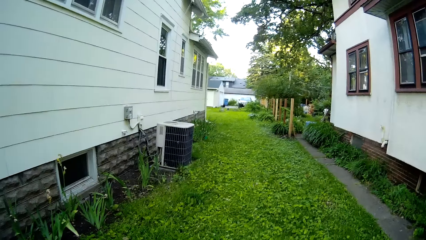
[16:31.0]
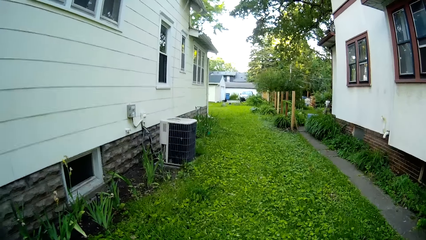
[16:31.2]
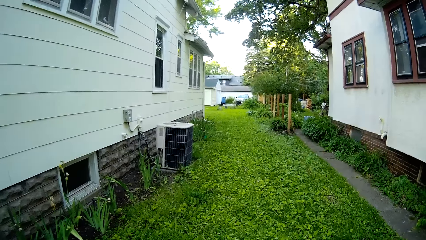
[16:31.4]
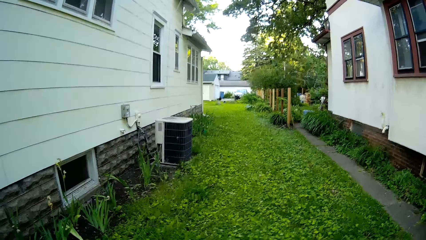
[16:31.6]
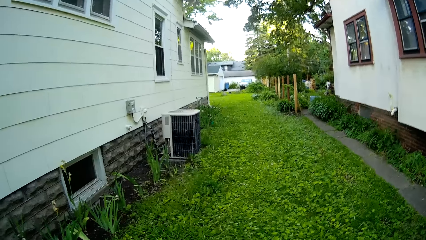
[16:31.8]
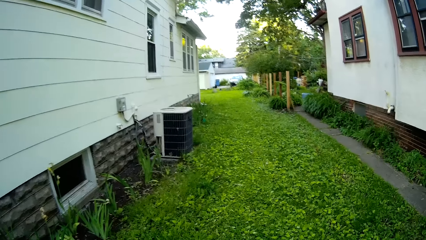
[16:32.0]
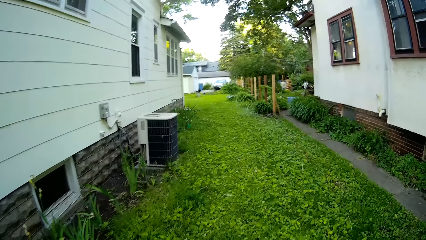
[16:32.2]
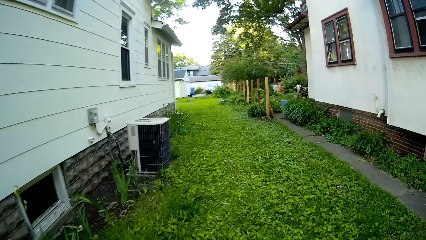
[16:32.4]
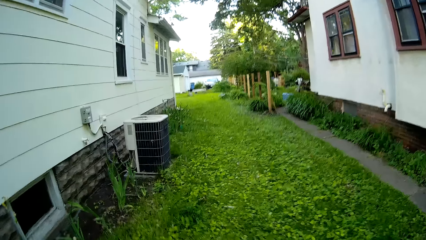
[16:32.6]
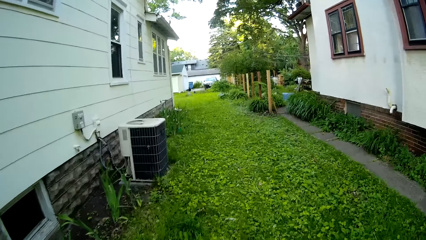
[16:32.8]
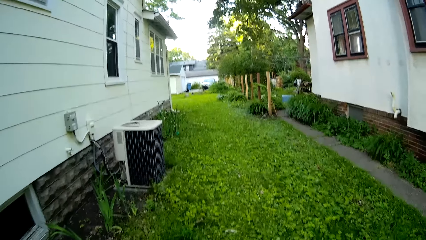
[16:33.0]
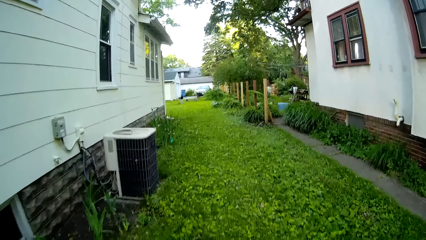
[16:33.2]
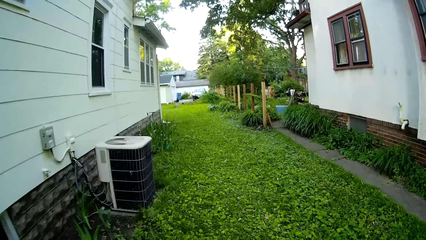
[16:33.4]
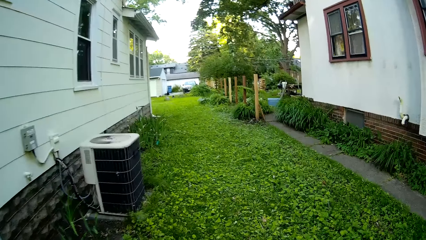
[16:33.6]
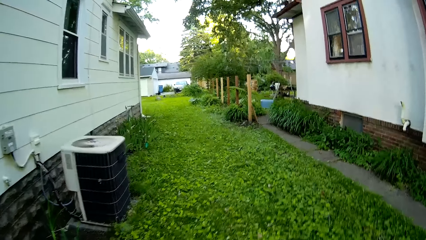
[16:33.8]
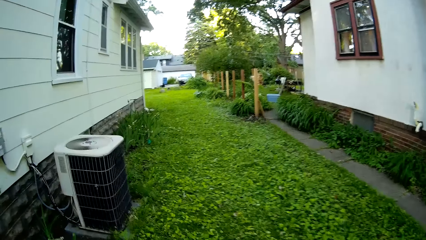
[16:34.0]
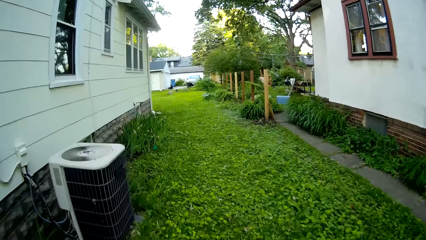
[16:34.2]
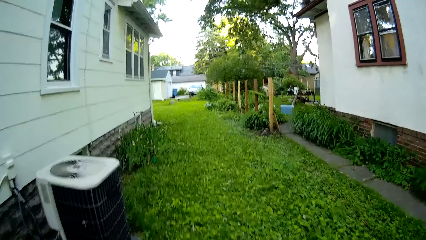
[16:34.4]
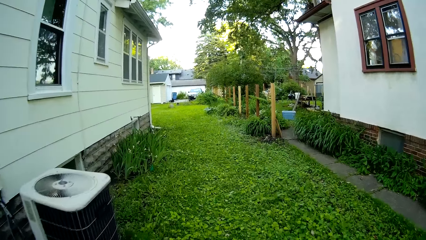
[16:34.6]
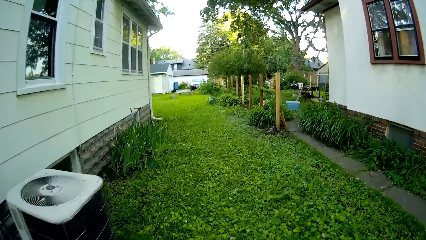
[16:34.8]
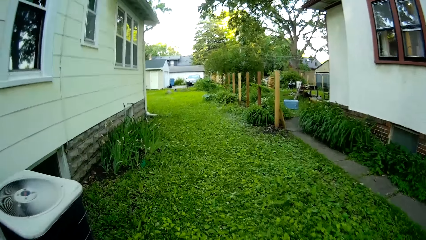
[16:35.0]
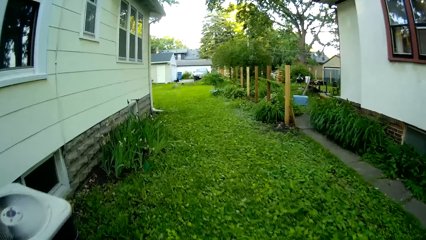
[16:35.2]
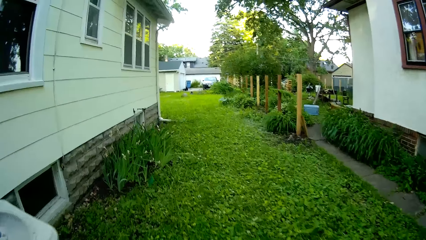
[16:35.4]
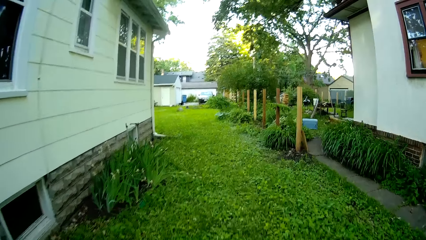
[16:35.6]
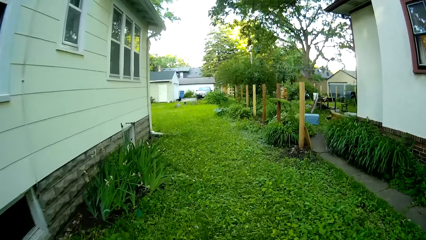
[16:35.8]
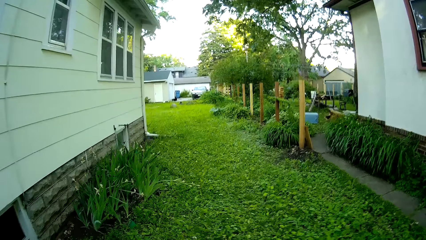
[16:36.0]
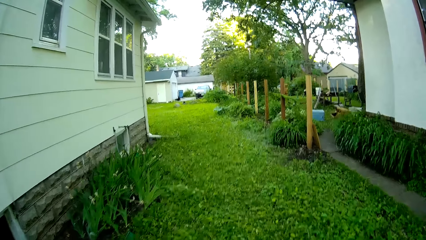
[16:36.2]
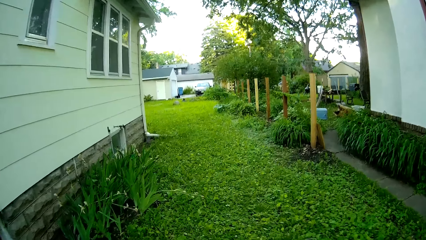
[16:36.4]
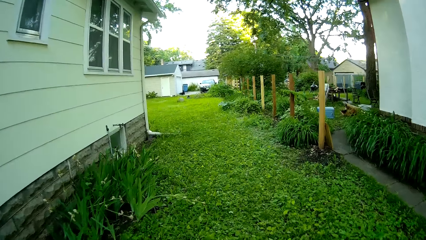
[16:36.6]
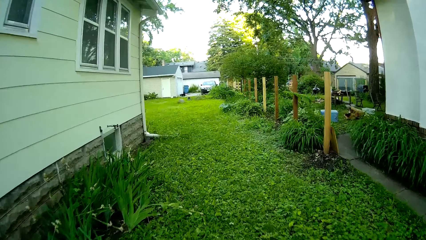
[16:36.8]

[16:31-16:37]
The camera wearer cuts grass using a mower.

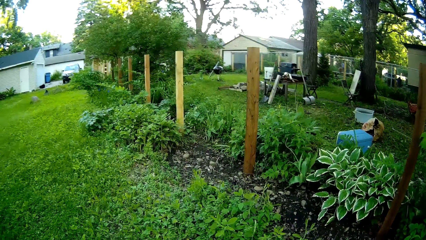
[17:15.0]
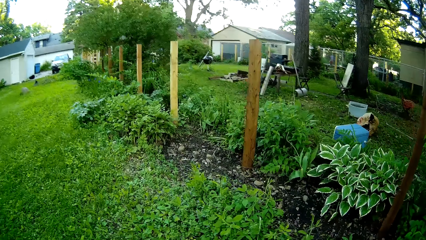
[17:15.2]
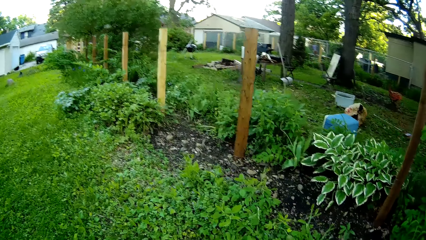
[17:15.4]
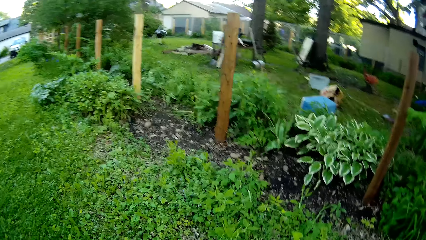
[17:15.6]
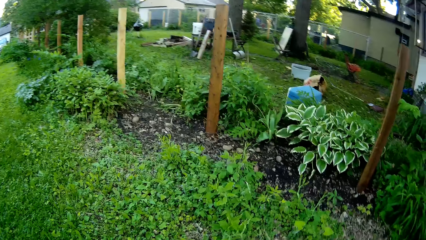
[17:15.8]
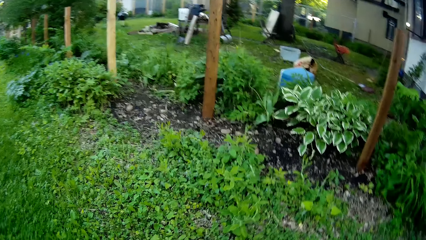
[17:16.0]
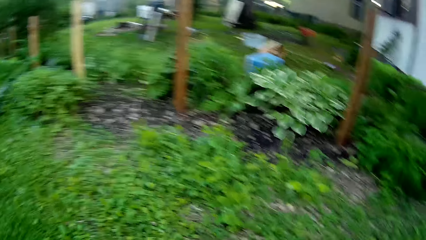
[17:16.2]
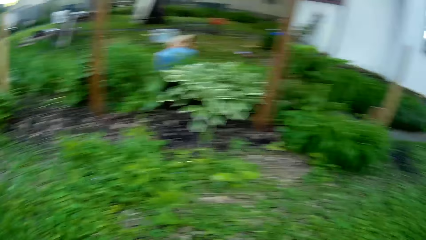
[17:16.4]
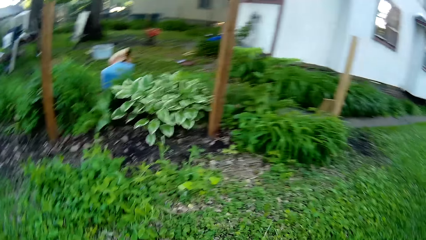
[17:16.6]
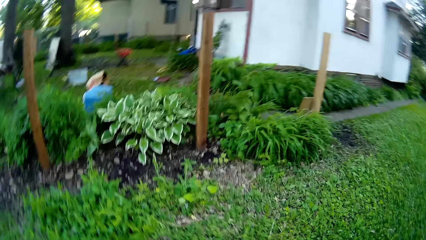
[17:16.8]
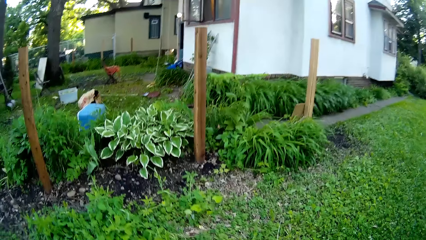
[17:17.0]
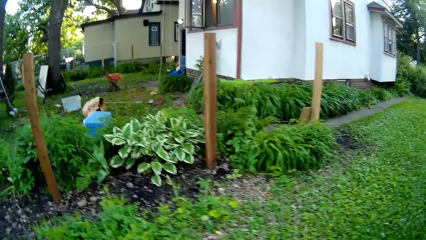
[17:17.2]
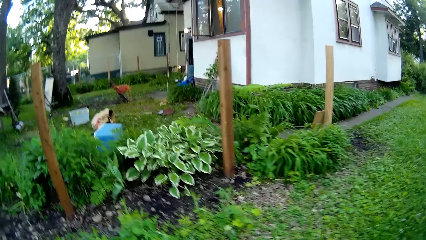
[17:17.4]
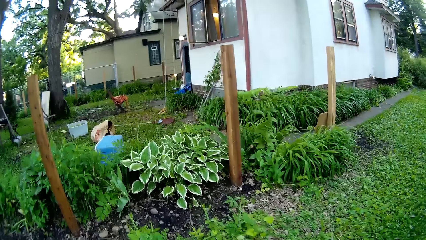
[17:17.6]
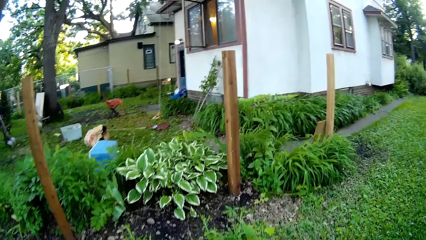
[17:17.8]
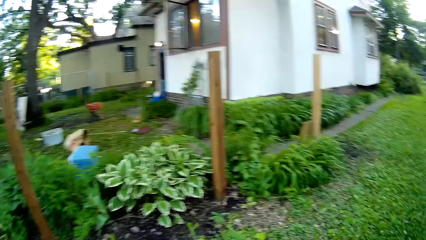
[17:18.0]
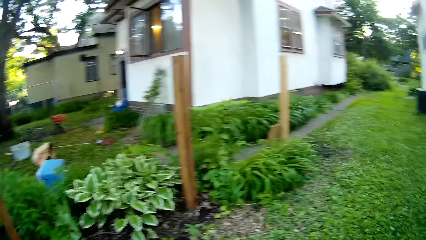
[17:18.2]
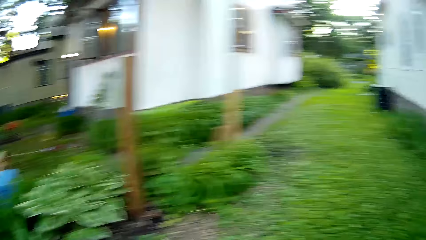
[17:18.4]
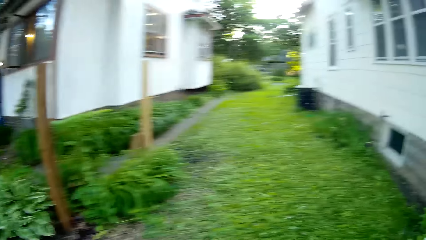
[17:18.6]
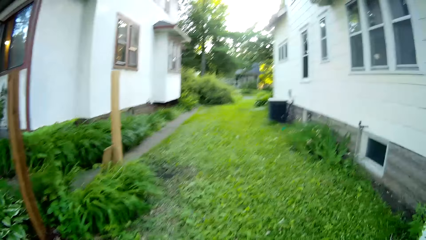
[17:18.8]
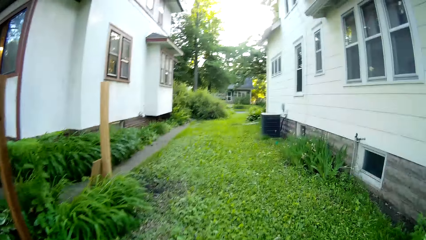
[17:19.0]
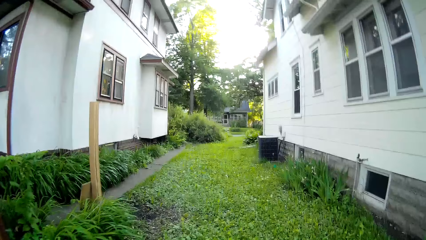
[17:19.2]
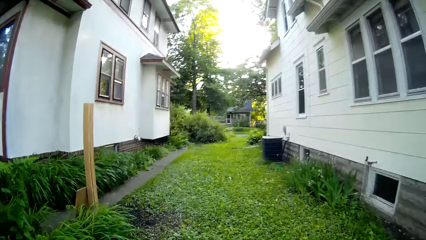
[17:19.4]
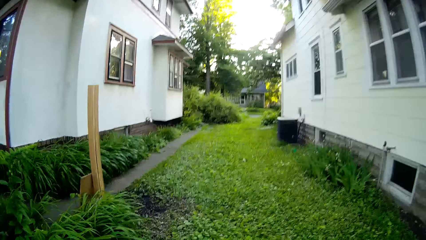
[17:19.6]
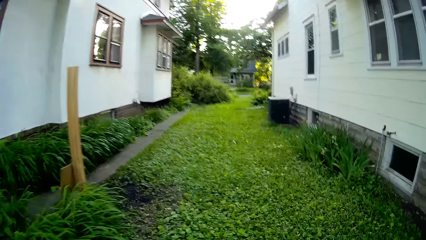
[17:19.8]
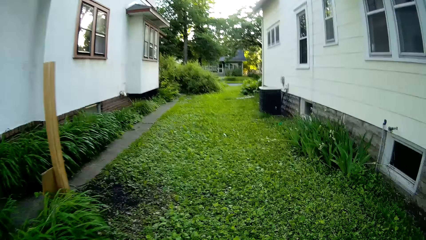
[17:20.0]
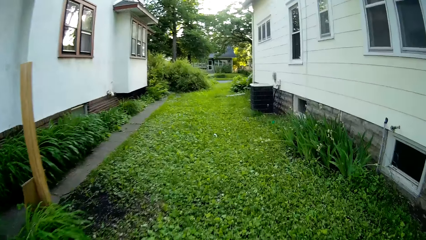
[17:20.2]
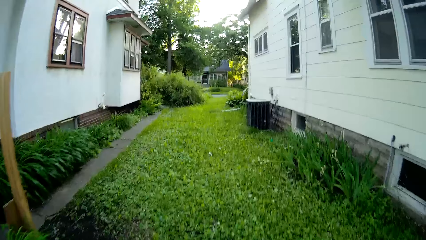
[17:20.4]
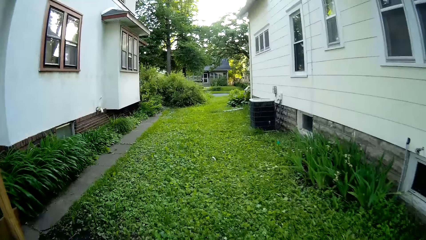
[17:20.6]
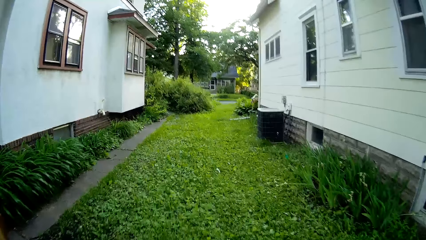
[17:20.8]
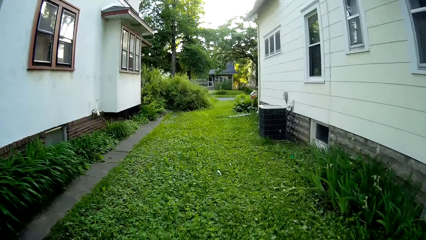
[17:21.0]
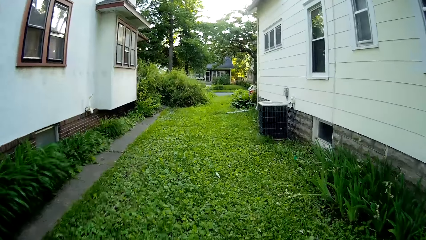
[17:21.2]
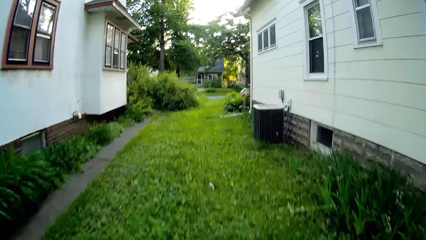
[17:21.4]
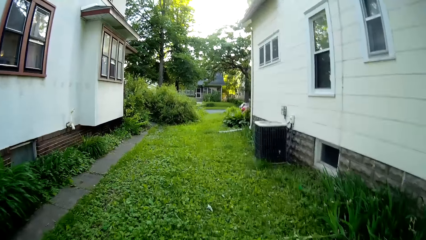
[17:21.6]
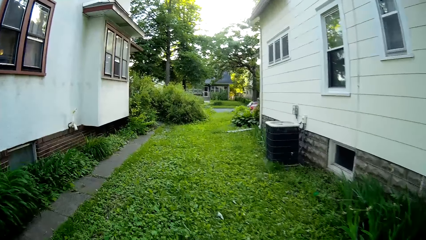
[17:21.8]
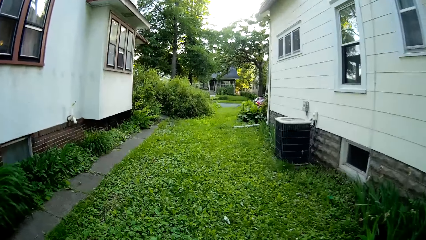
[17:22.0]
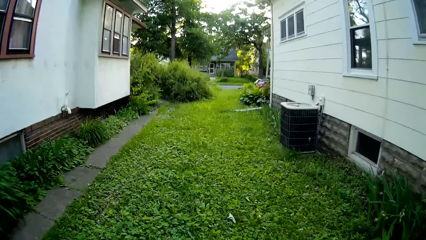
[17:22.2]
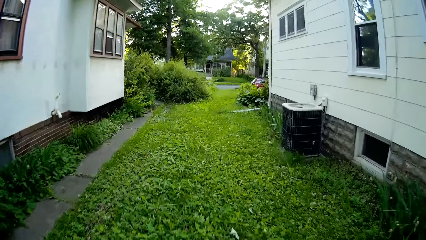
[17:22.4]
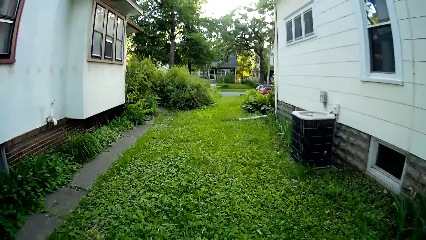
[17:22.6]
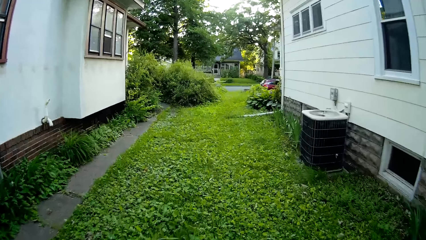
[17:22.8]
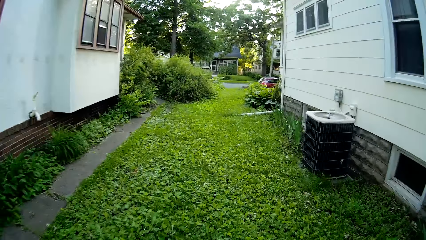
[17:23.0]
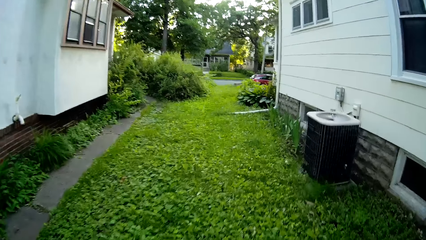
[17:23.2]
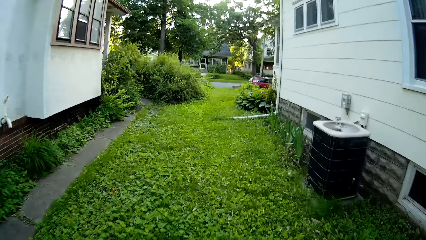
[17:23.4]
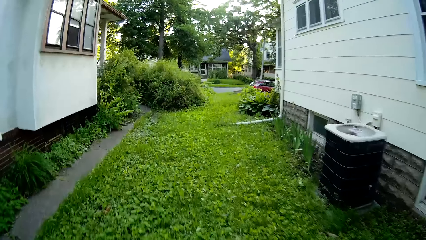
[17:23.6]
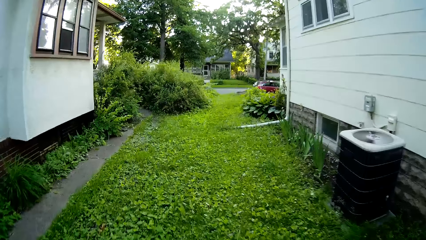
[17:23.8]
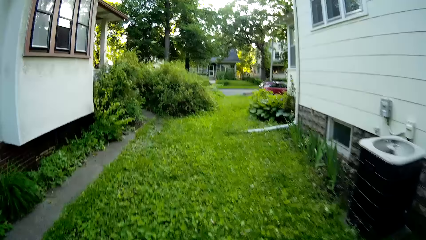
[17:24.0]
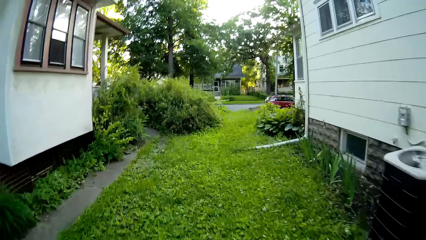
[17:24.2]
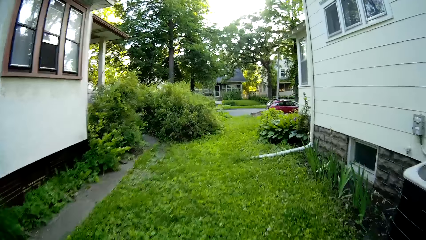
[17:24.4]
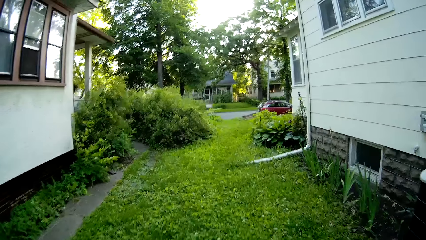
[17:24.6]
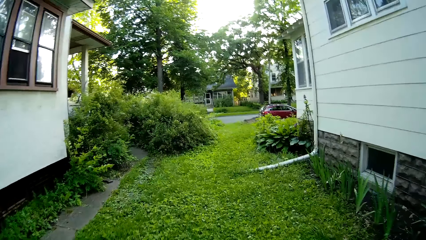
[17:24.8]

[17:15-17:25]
The camera wearer turns a mower. They cut grass using the mower.
